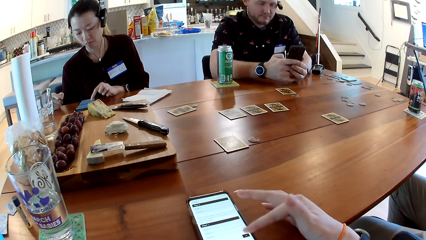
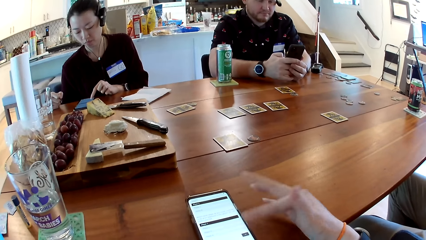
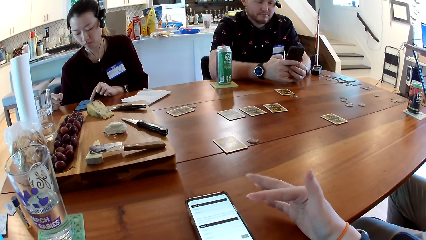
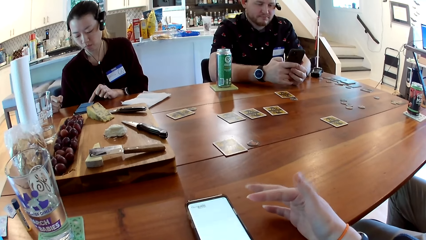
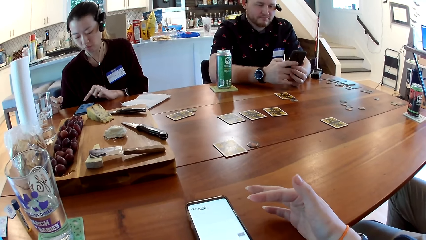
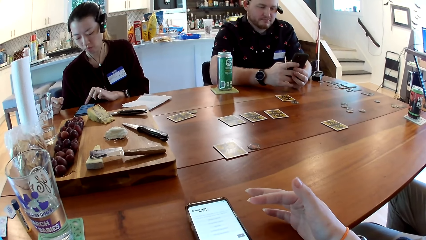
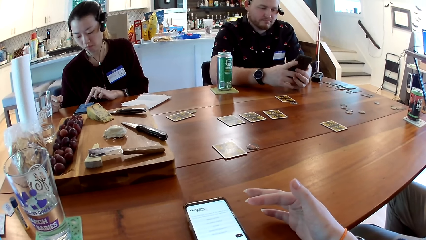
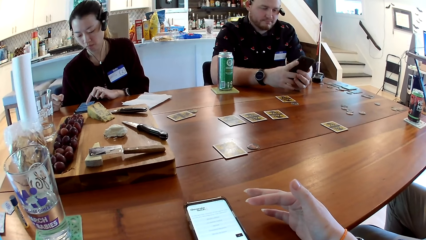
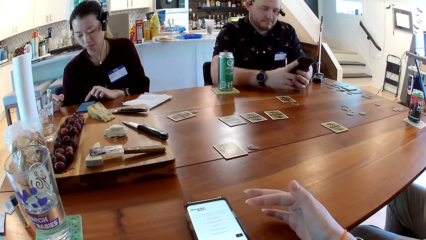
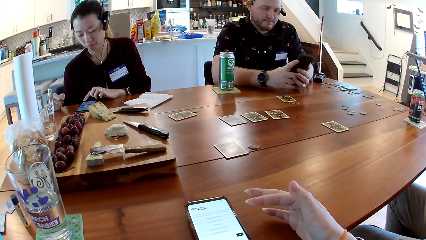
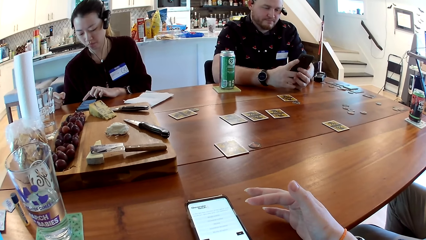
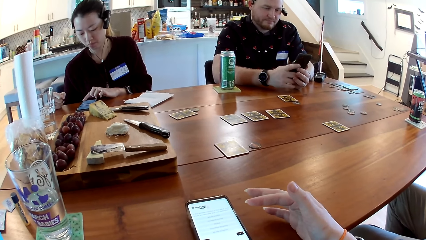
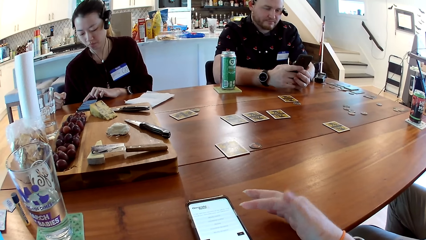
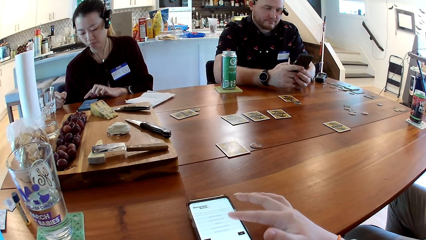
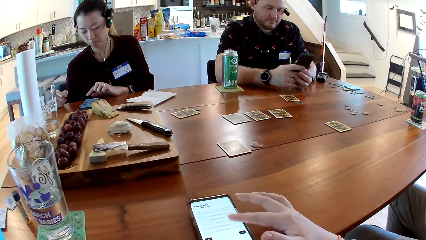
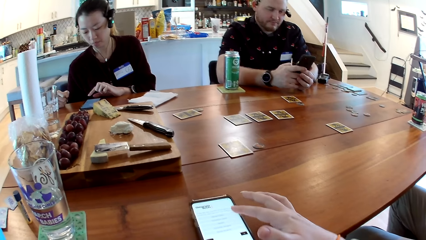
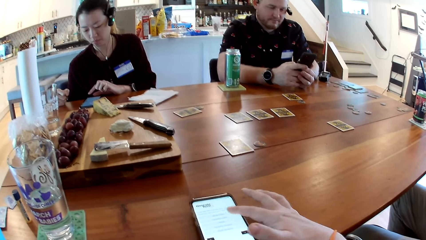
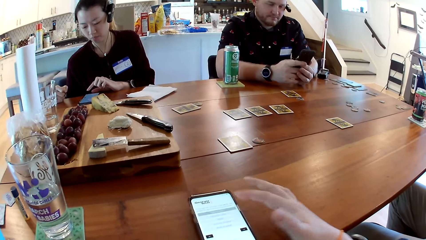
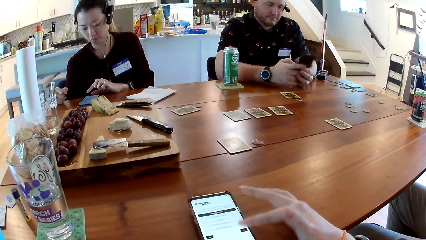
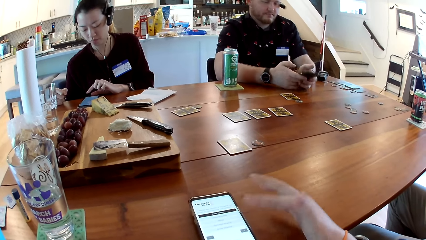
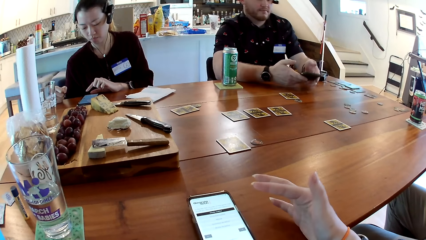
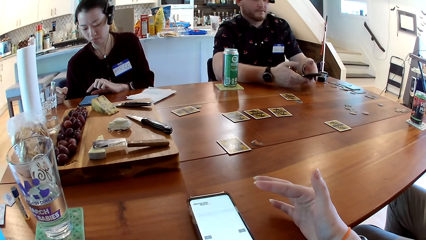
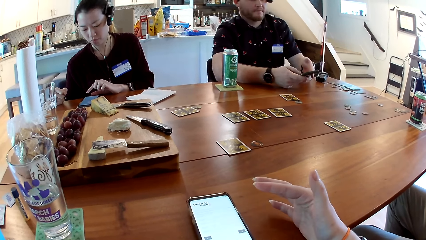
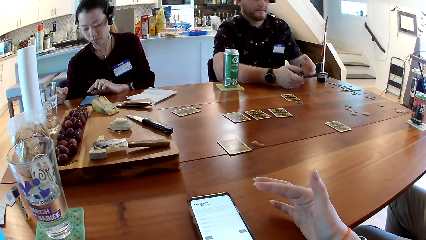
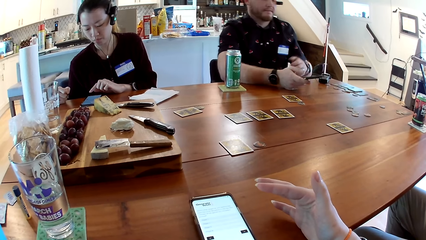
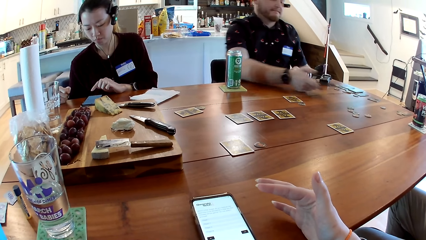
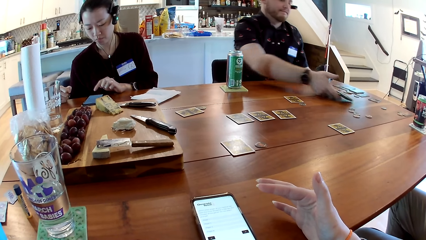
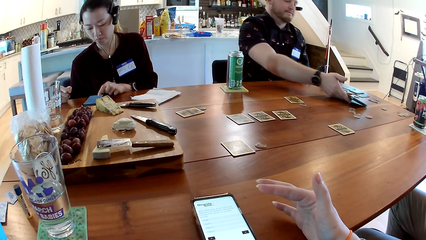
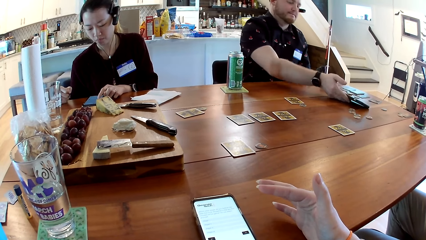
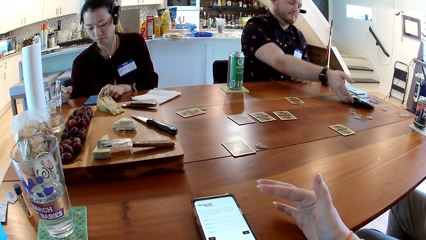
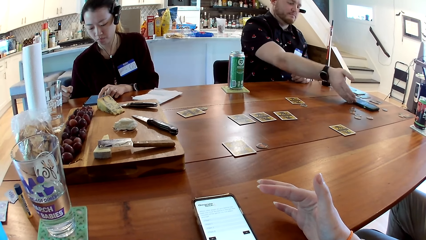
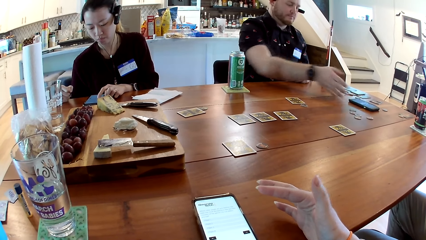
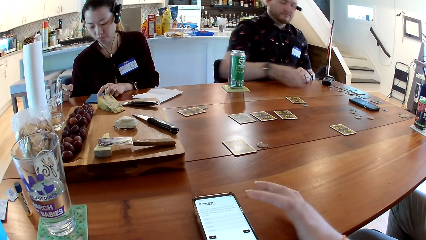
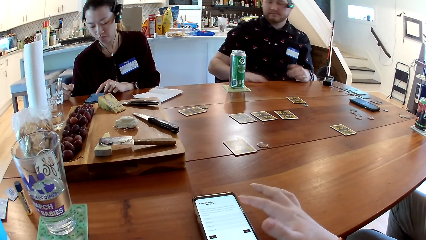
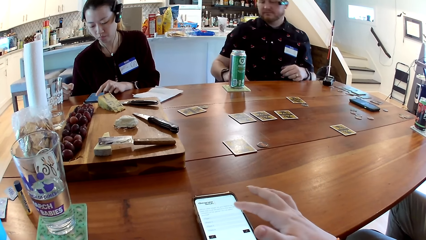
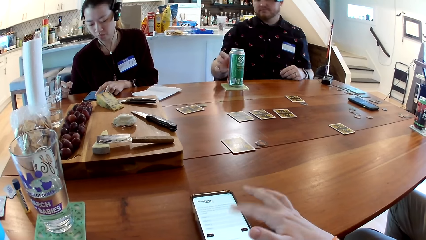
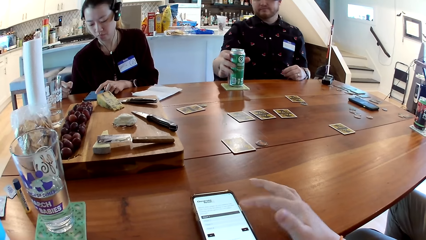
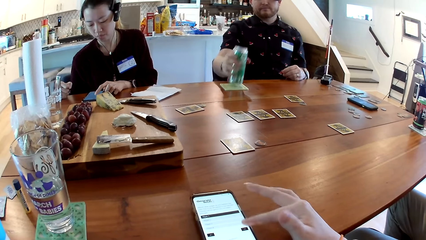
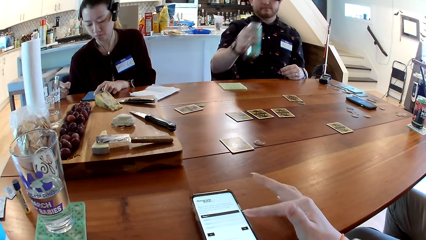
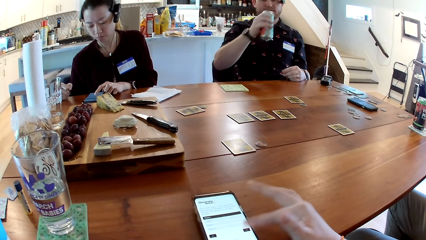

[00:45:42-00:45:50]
A man places the mobile phone on the table with his right hand. The man drinks a canned drink or can of beer on the table. The man picks up the can of beer.

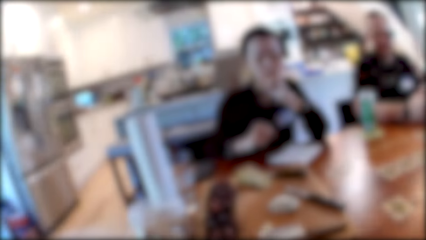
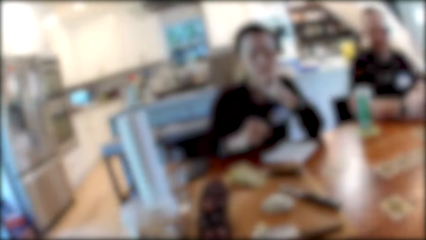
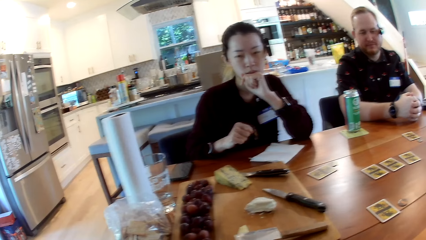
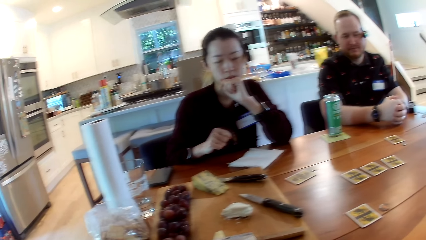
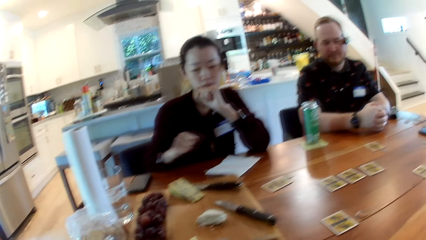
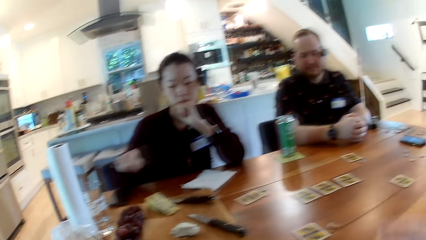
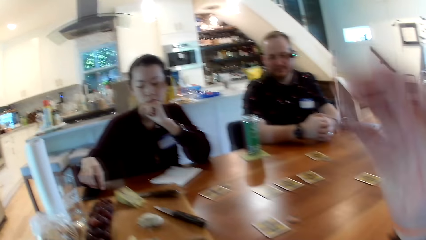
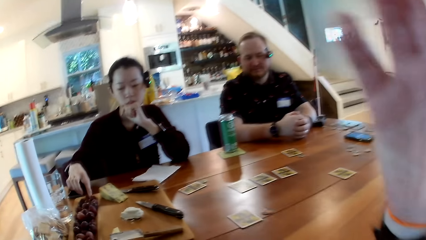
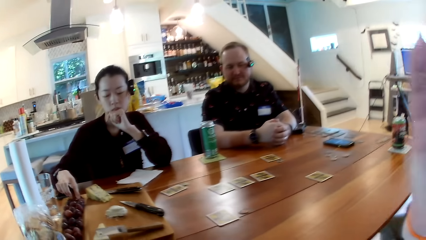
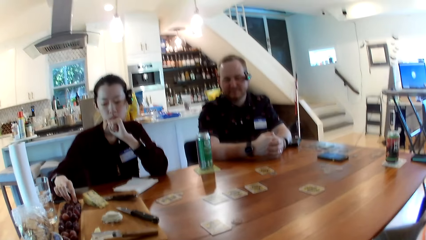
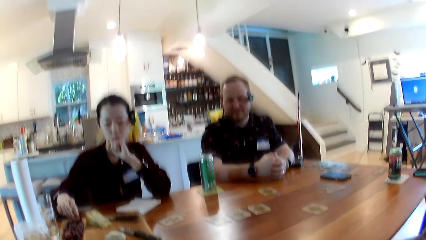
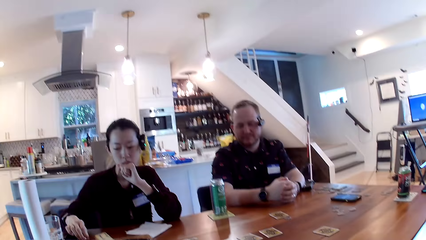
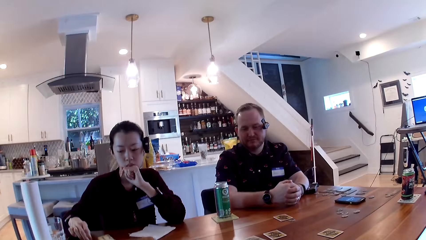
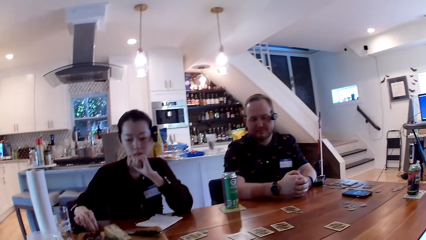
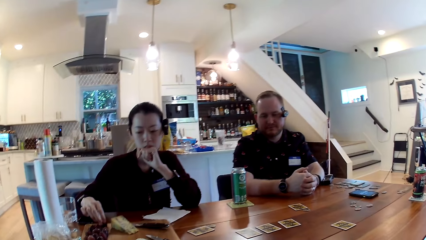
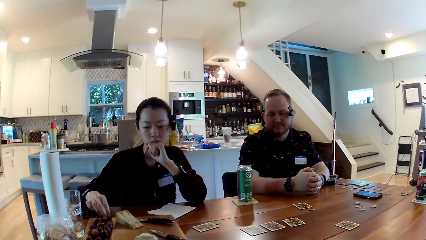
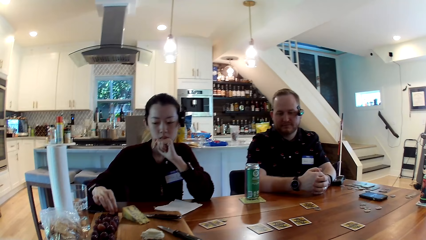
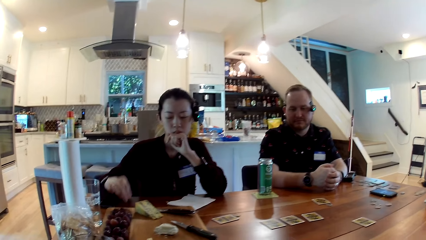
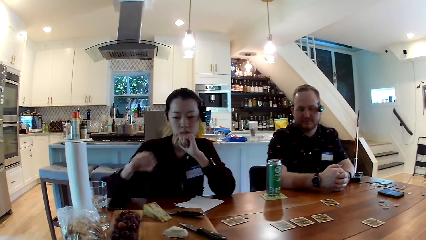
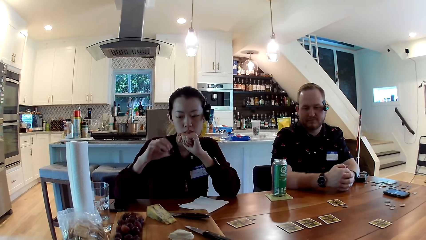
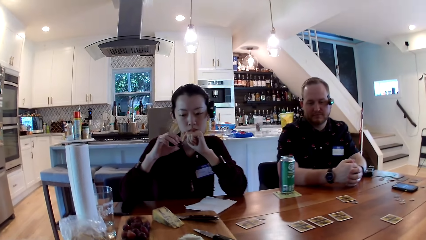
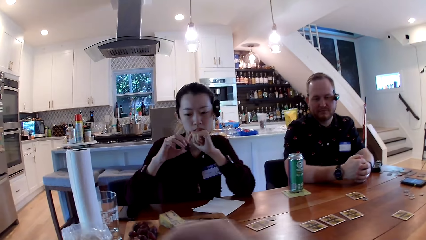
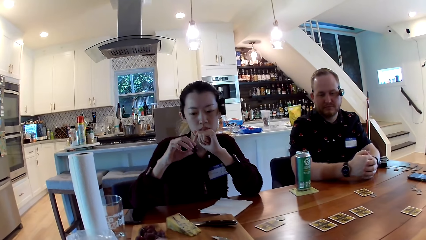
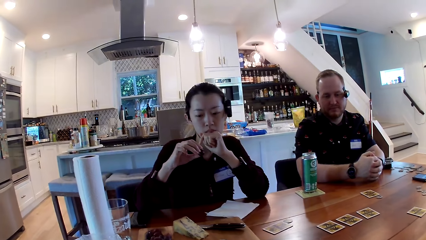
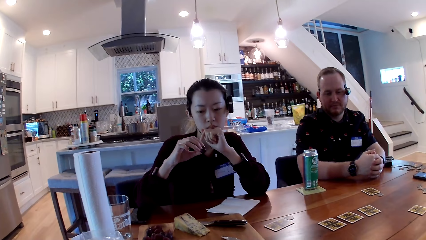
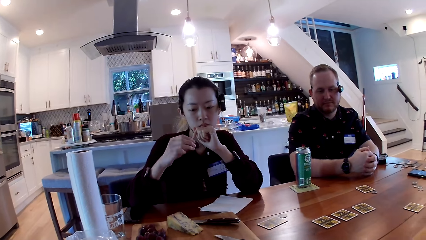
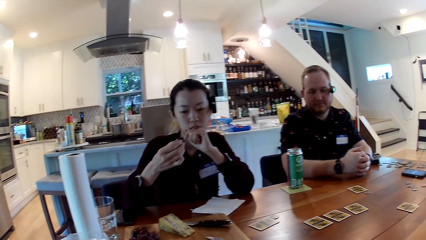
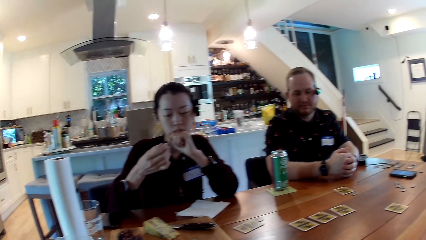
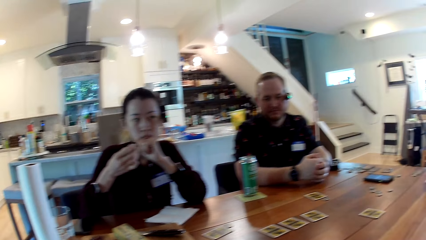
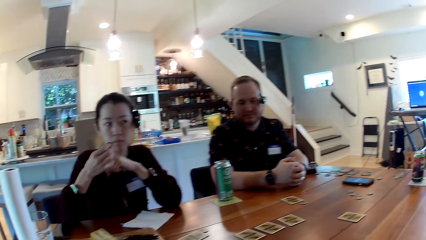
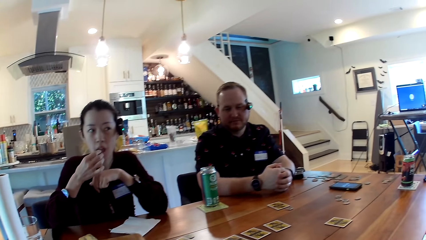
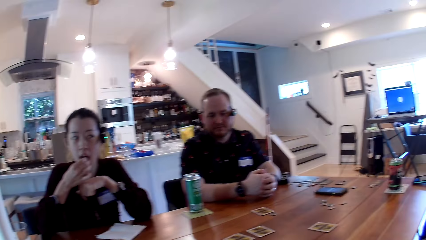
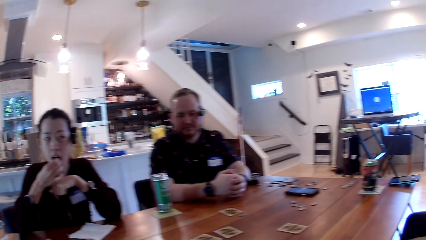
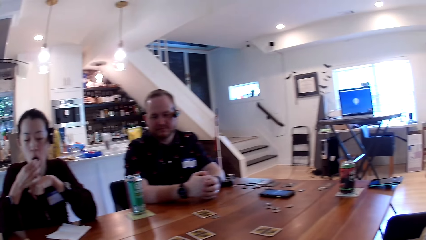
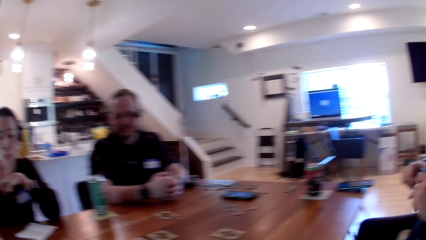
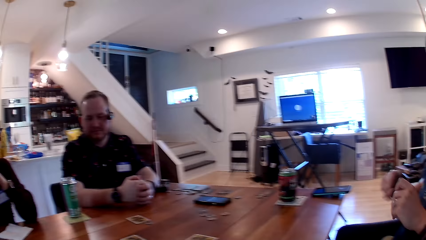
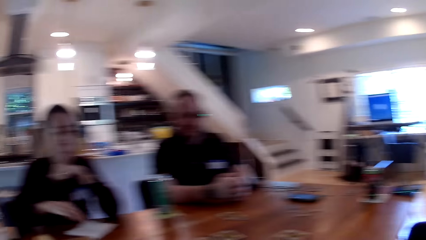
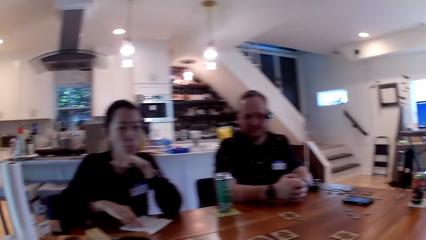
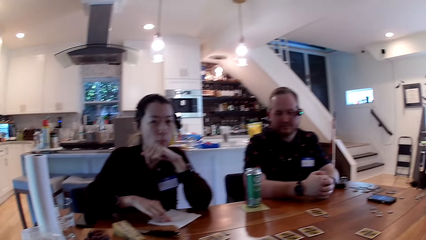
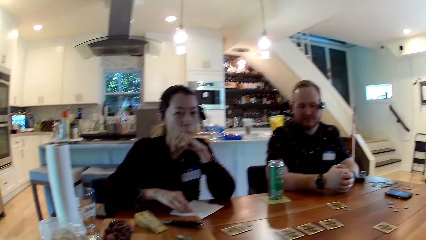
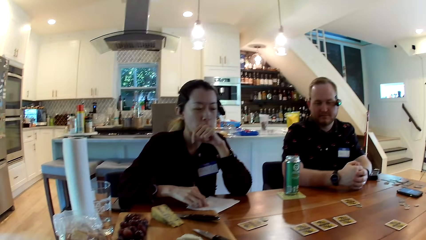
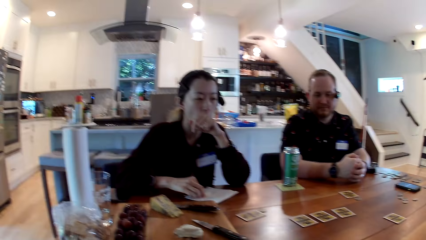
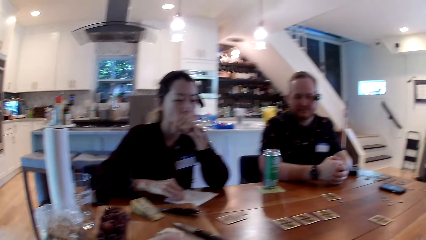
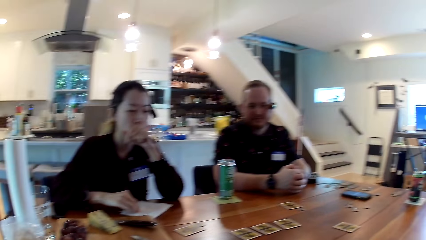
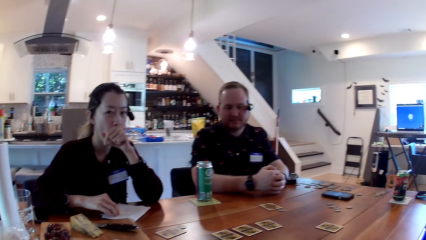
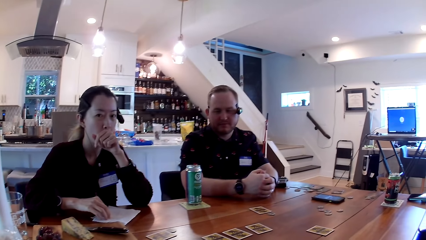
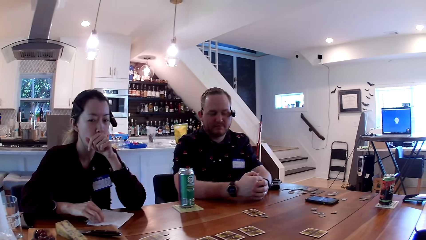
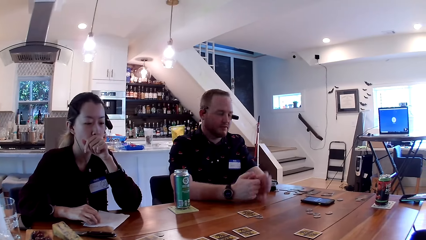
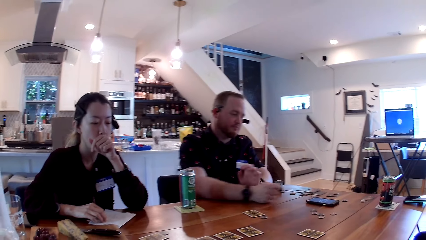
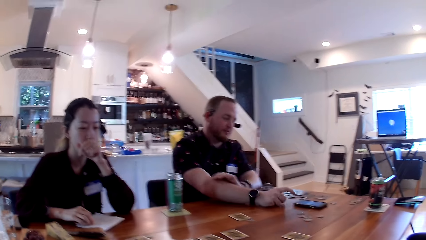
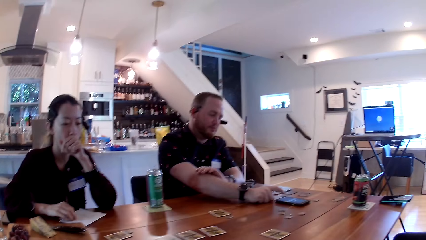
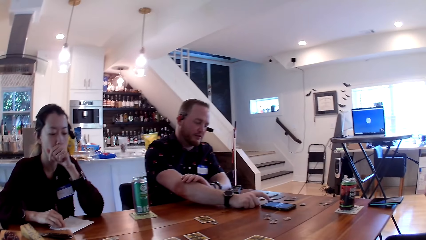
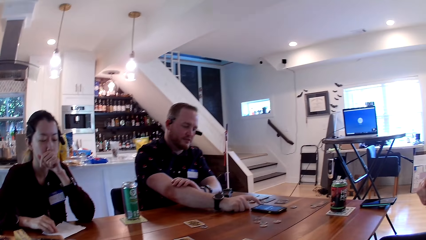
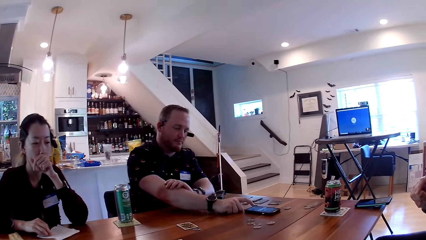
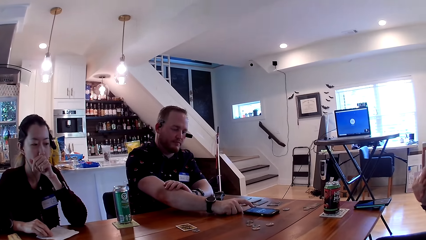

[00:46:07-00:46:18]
A woman picks up a grape with her right hand. The camera wearer fixes a camera on her head. She picks grapes from a table and looks at the woman. The woman holds grapes. The woman puts the grape in her mouth with her right hand. The woman eats grapes. The camera wearer looks around. She interacts with a man and another man.
